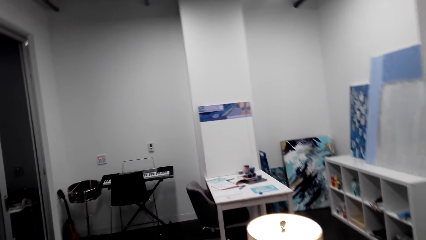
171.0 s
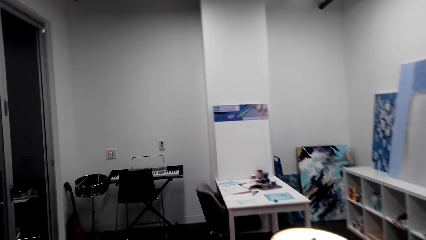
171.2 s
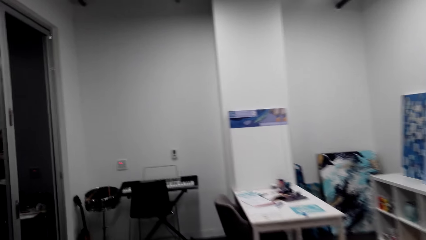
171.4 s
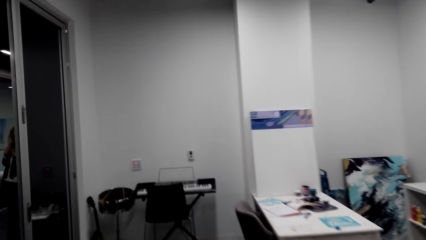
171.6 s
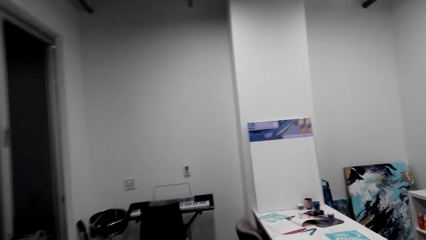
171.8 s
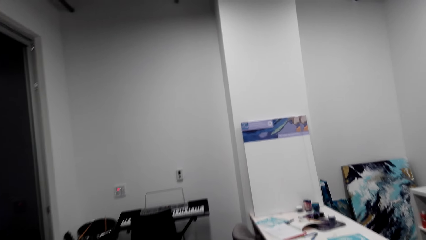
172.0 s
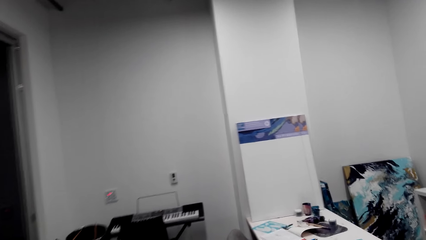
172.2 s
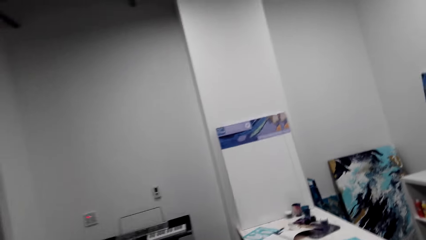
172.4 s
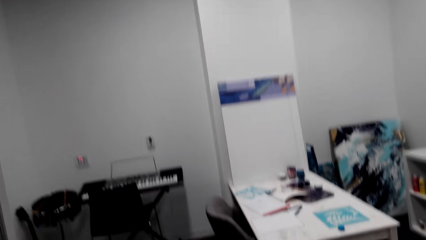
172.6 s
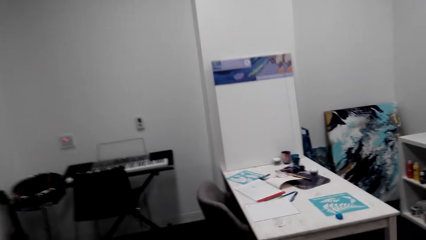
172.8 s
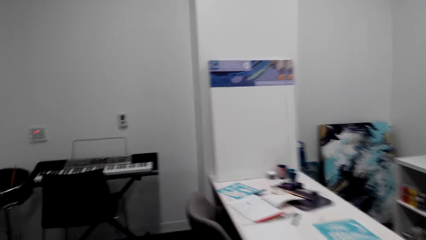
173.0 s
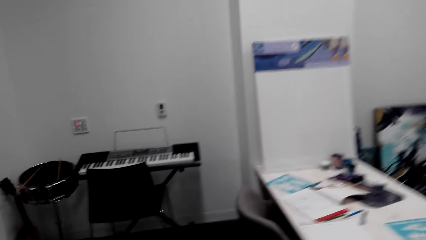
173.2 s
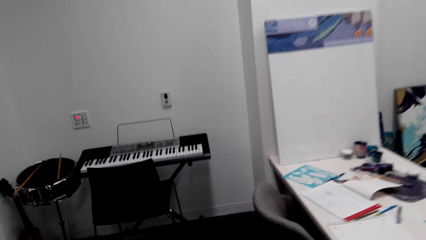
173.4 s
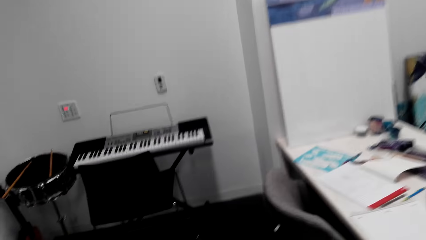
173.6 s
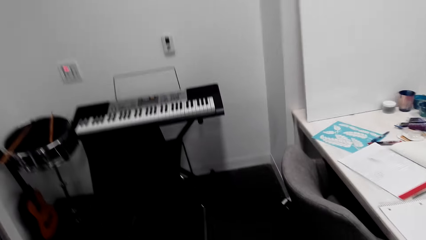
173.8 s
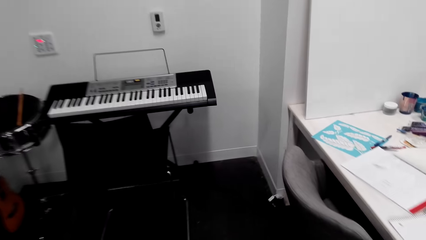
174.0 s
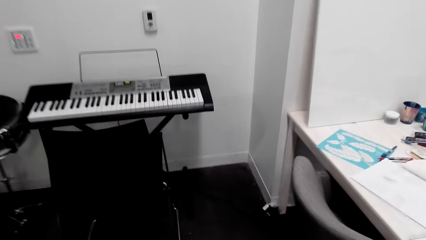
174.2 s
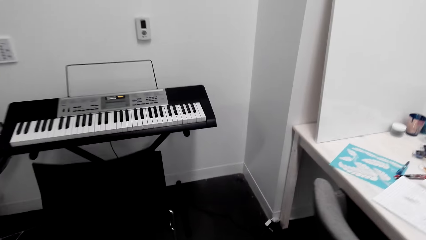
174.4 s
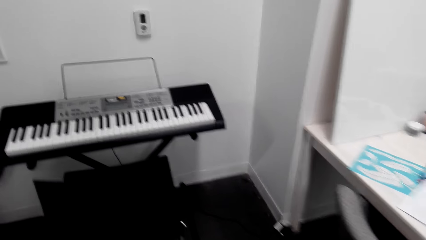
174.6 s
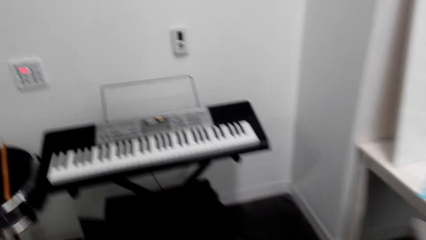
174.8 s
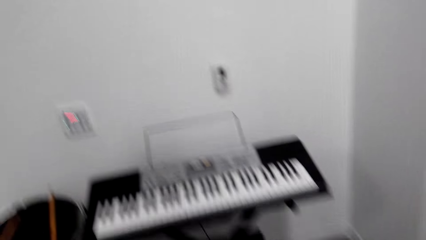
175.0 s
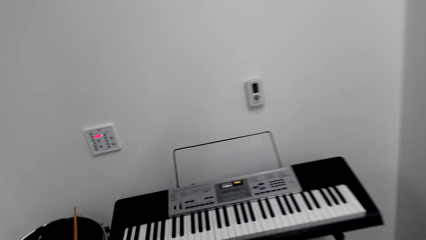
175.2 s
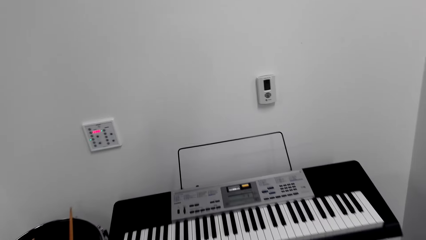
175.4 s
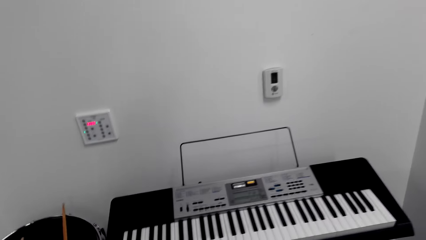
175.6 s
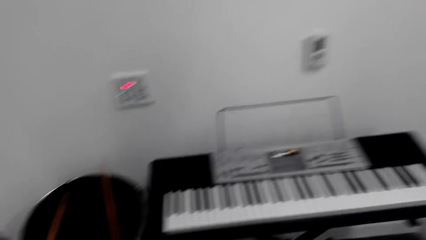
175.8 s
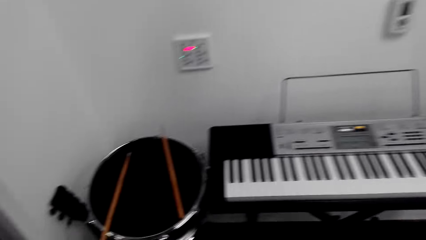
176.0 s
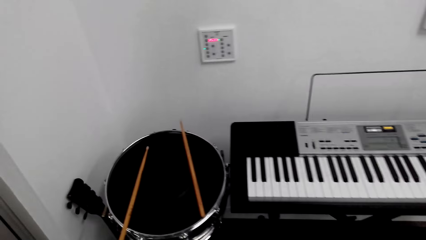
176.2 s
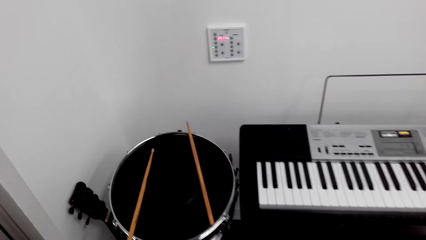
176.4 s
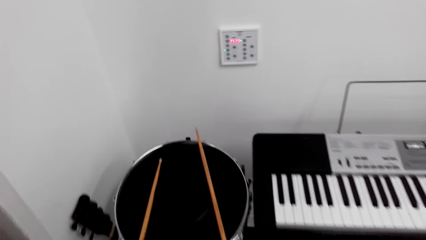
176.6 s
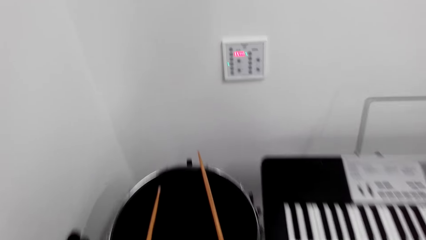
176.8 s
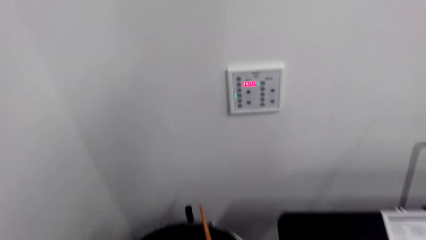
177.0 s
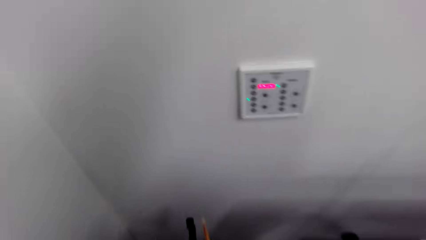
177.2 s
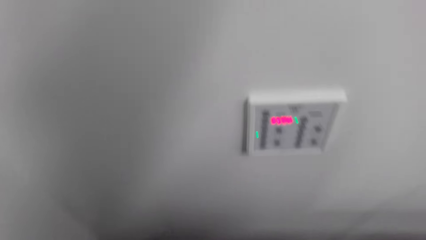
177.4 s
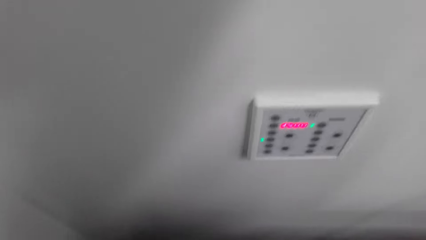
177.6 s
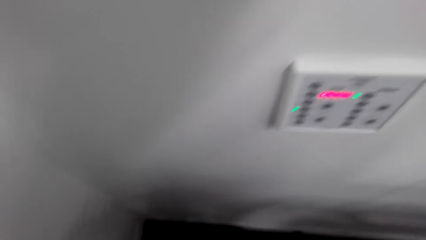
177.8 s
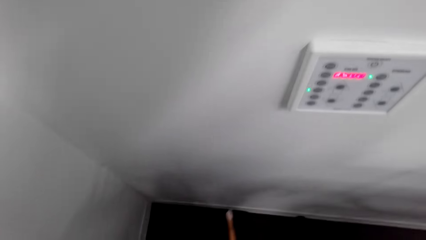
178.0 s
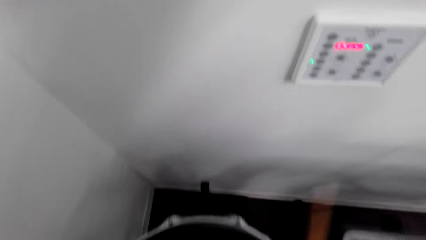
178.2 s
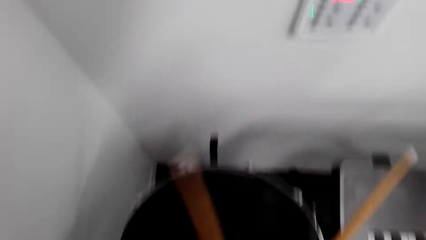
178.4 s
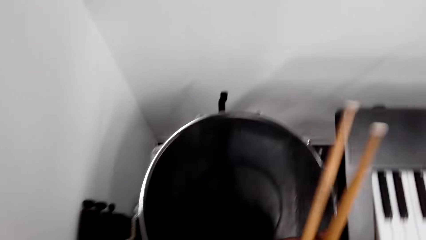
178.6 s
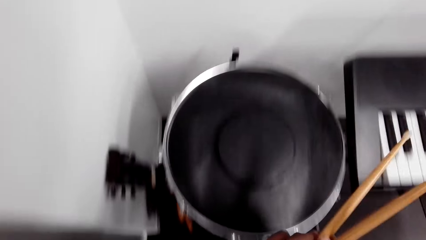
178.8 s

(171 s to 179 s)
The camera wearer walks towards a keyboard. They pick up drum sticks.

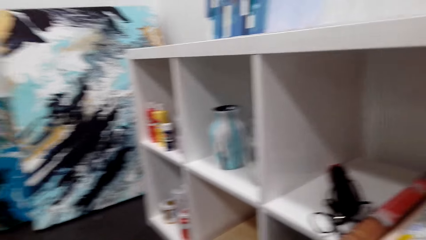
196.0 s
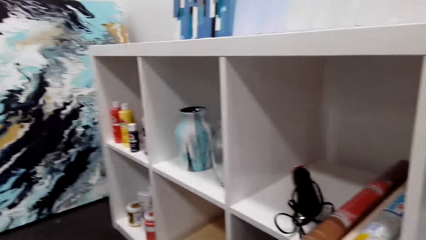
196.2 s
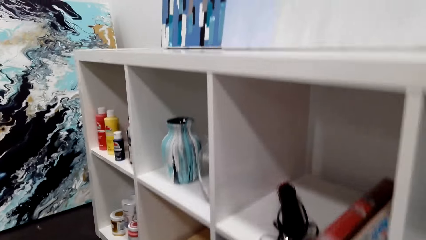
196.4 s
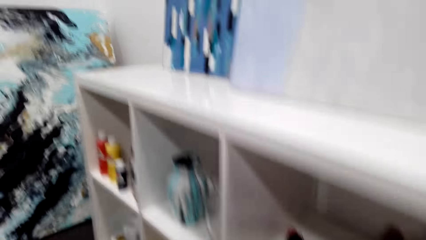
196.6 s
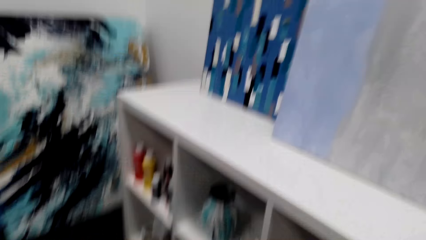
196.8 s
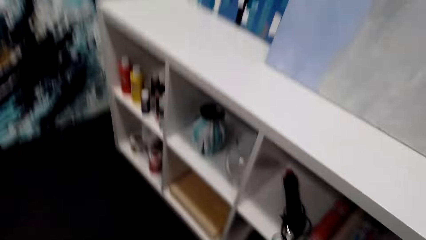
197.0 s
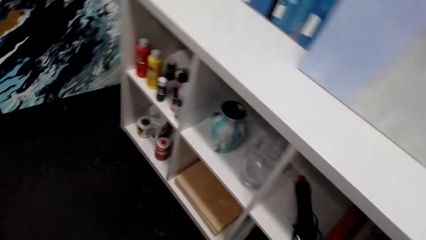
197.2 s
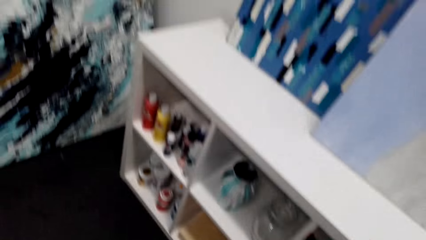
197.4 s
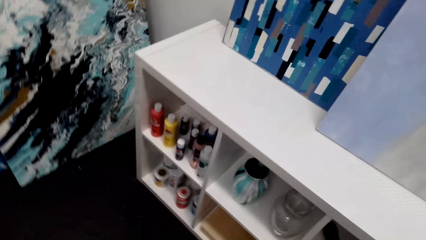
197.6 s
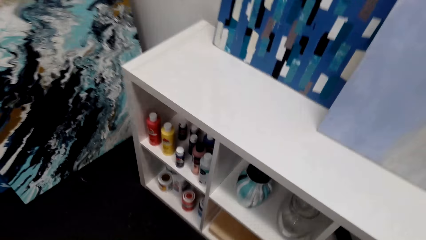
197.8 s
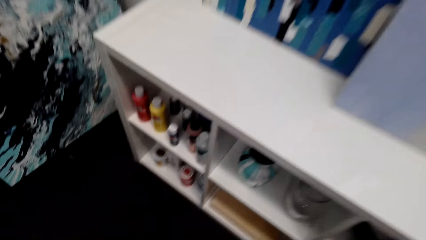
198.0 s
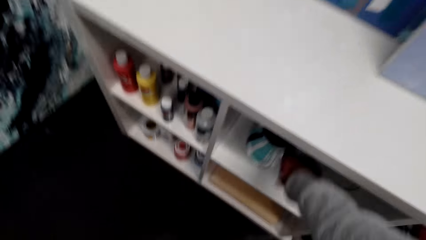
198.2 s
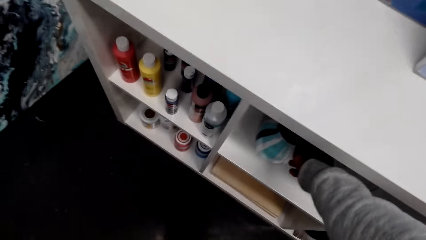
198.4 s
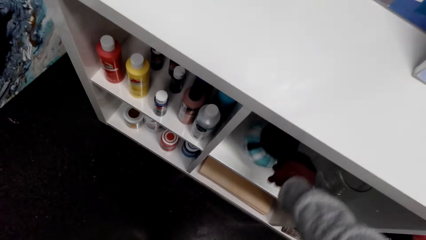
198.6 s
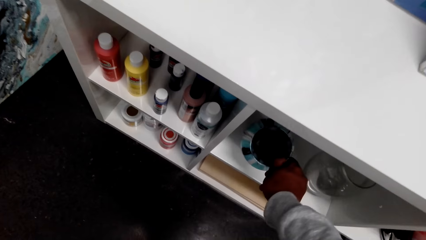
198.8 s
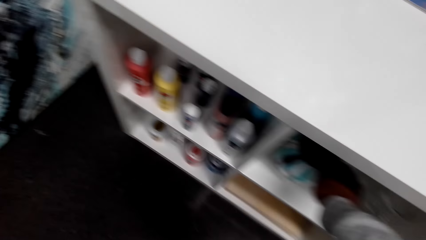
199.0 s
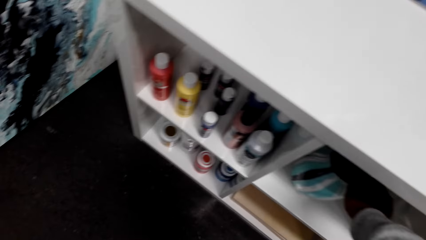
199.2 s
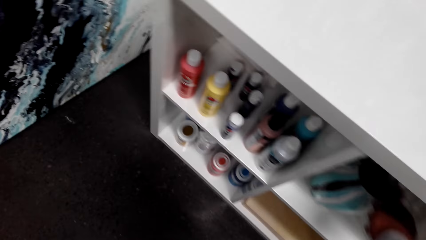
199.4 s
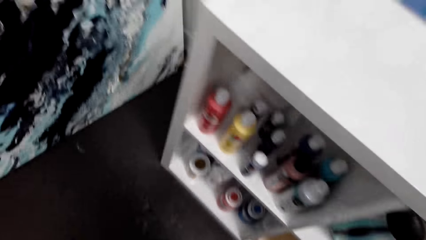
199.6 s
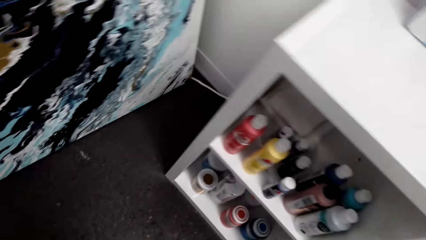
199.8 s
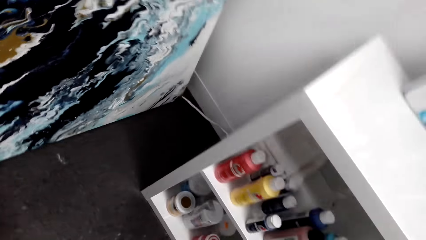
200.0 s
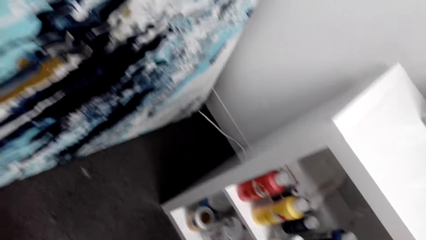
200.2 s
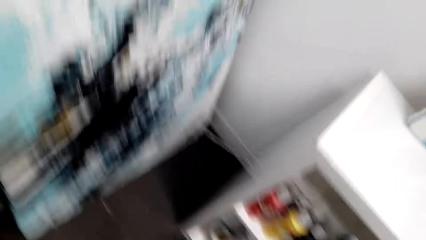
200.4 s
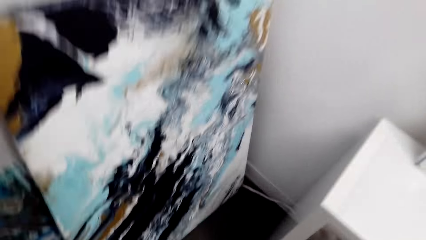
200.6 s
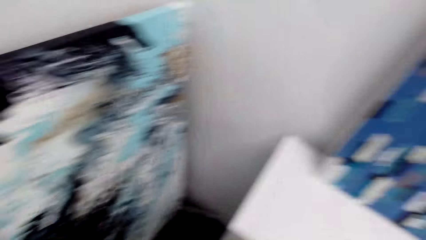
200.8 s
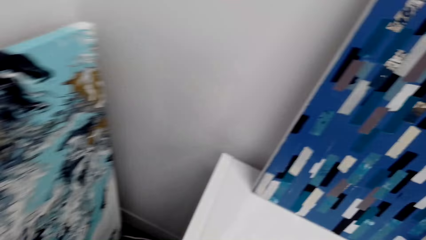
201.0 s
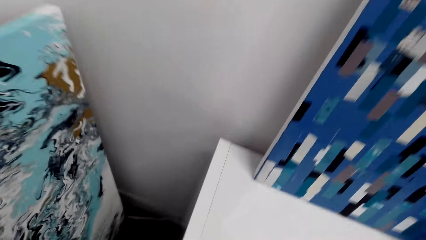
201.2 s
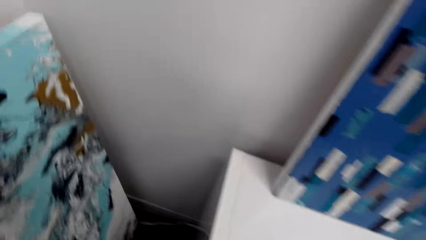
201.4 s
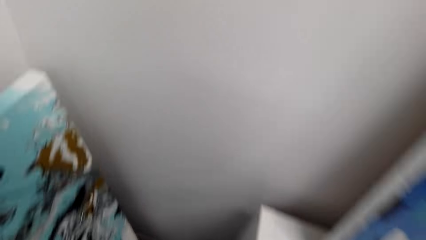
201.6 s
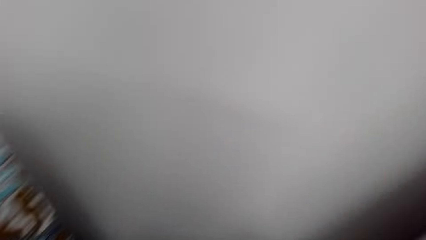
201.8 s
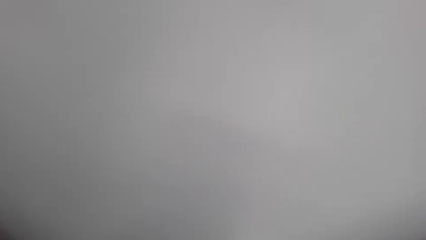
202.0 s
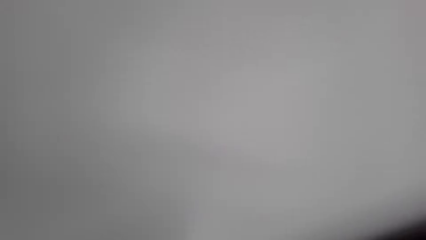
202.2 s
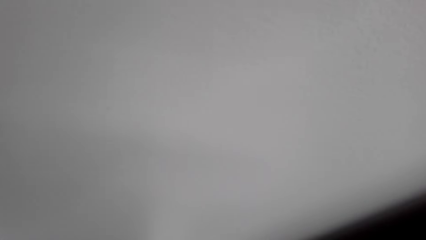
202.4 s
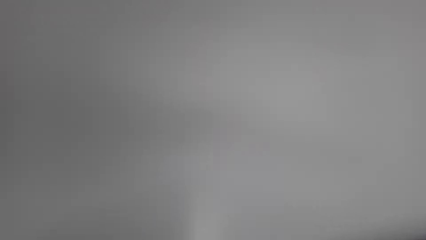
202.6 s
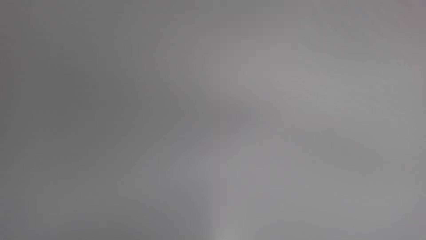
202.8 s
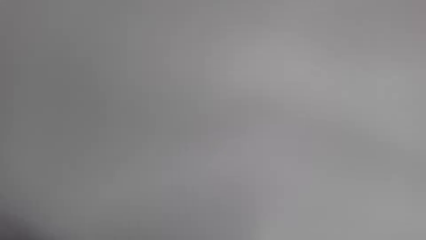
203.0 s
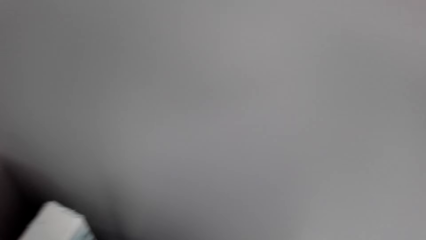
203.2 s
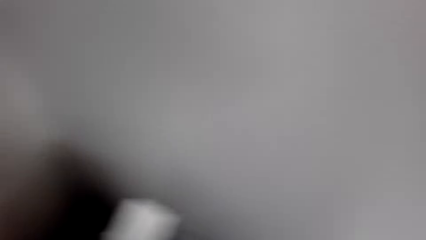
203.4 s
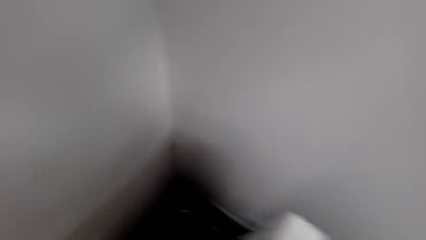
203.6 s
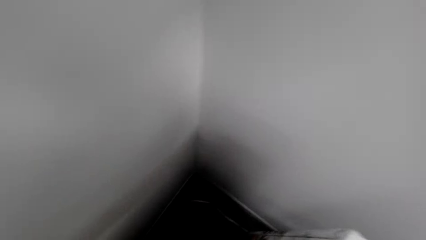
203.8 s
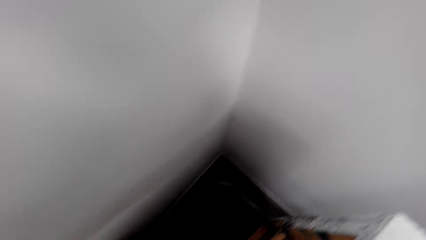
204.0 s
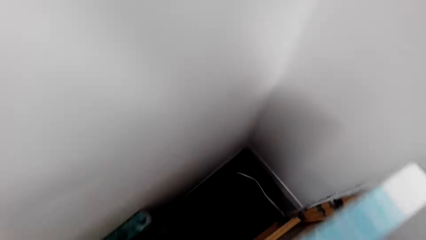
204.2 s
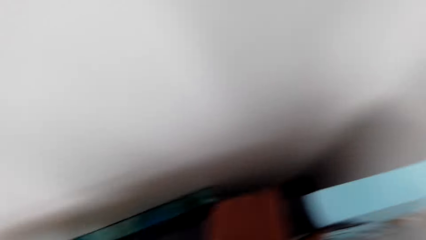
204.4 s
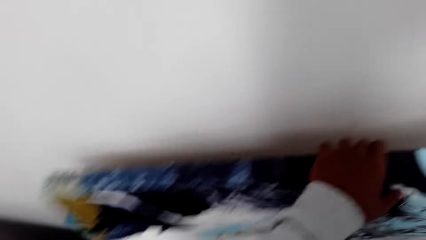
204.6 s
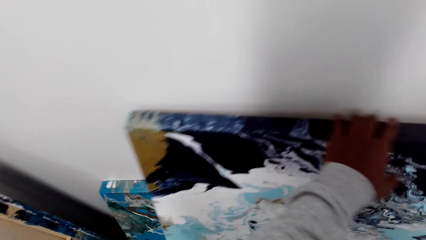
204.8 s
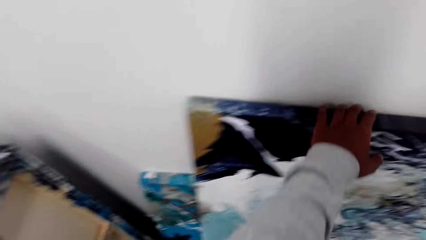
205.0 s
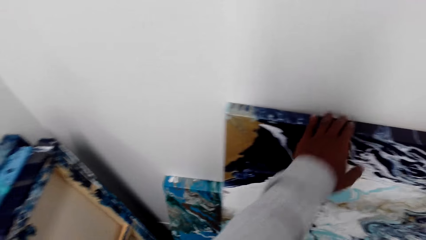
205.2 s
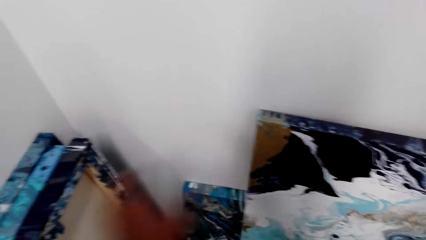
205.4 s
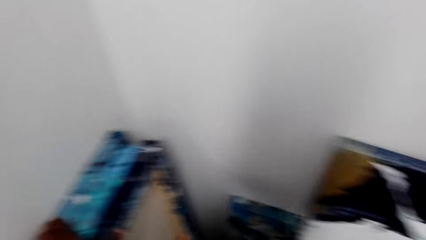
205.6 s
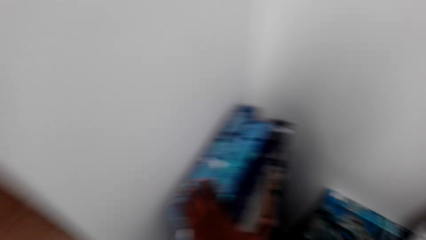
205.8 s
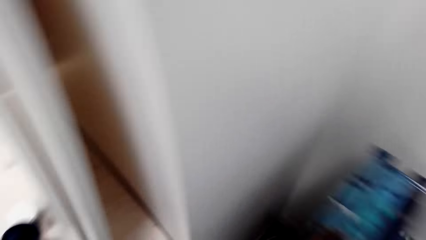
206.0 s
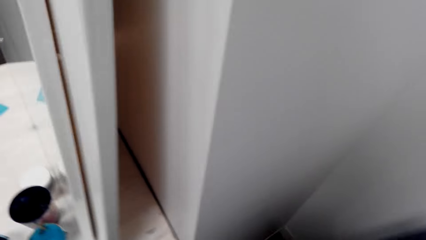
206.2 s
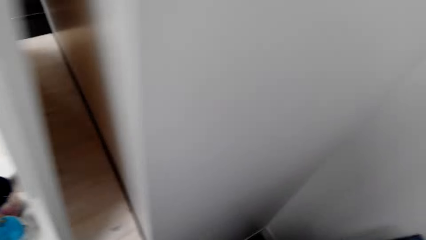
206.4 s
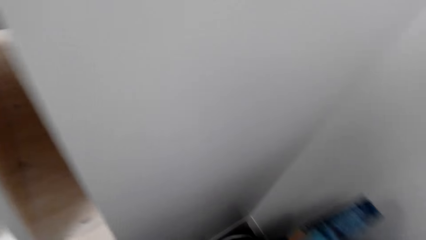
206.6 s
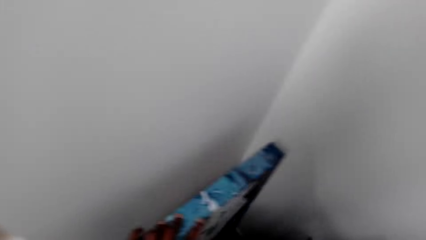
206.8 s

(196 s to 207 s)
The camera wearer looks on a shelf top. They hold a vessel. They pick a container. They put the container on a shelf. They look around the open cabinet. They look behind the open cabinet. They look around the house. They move the art pictures. They touch a board.
